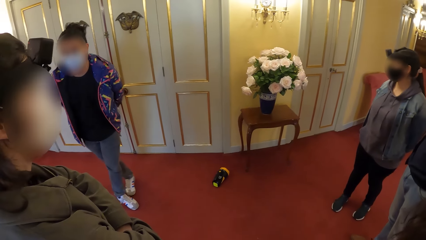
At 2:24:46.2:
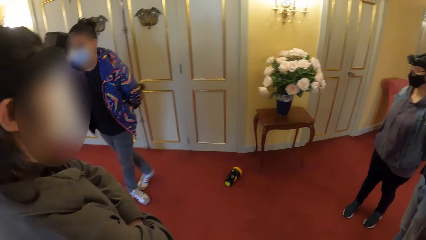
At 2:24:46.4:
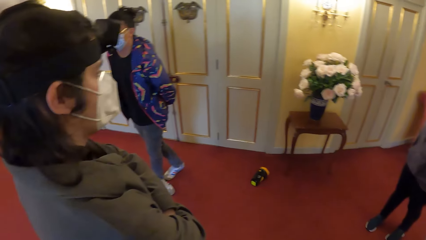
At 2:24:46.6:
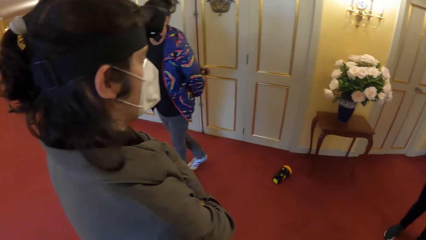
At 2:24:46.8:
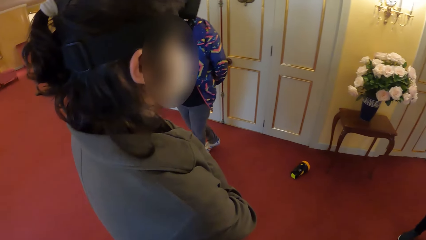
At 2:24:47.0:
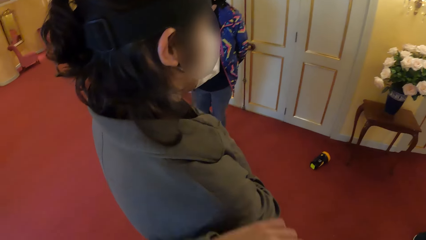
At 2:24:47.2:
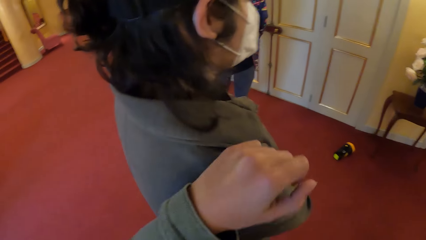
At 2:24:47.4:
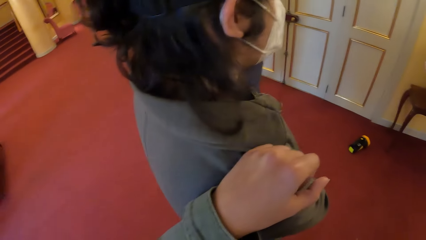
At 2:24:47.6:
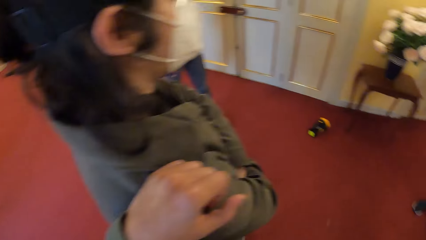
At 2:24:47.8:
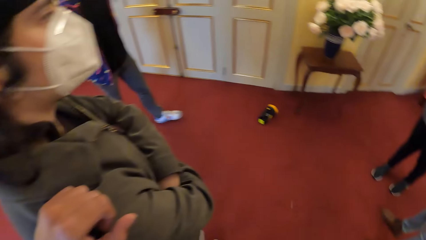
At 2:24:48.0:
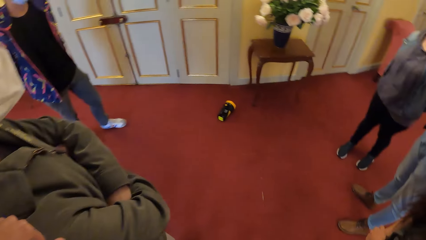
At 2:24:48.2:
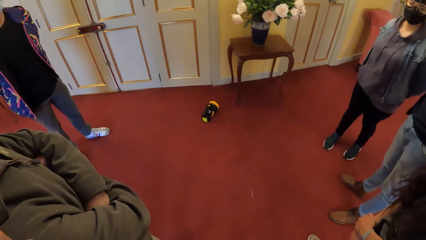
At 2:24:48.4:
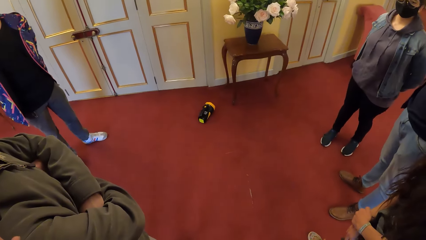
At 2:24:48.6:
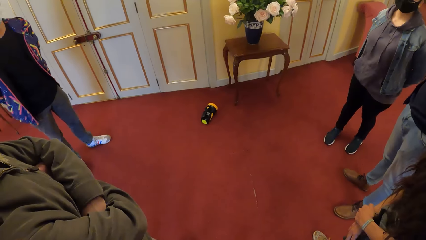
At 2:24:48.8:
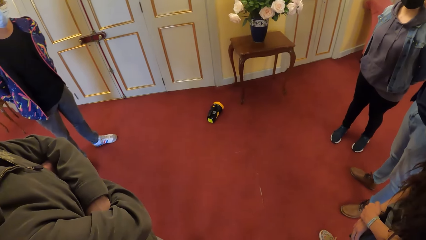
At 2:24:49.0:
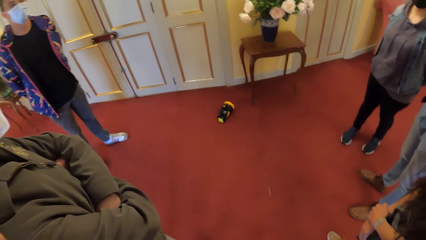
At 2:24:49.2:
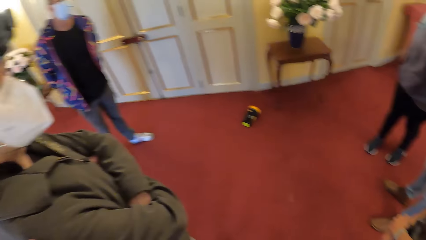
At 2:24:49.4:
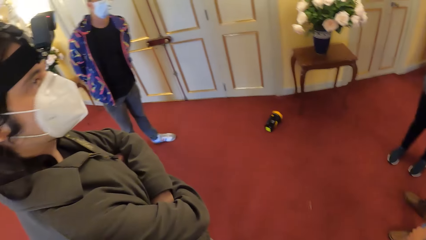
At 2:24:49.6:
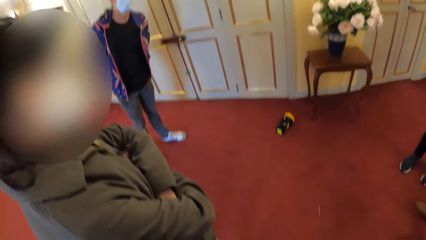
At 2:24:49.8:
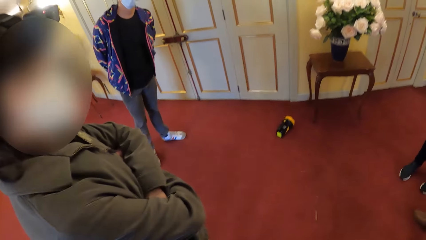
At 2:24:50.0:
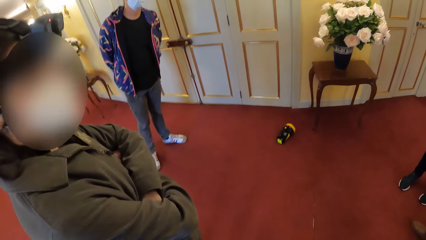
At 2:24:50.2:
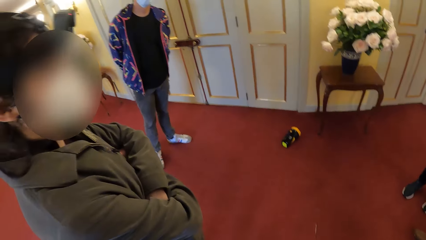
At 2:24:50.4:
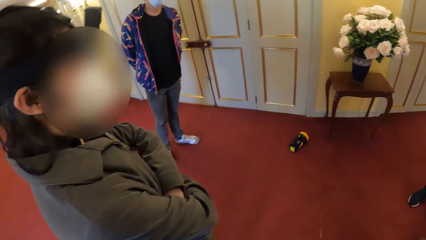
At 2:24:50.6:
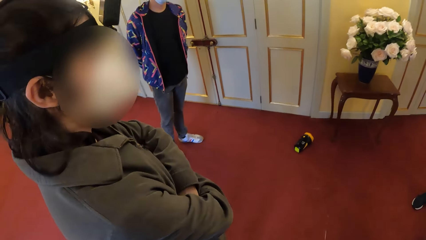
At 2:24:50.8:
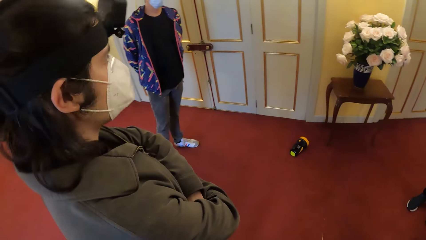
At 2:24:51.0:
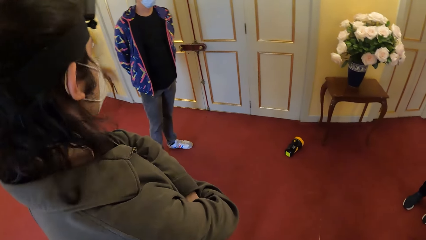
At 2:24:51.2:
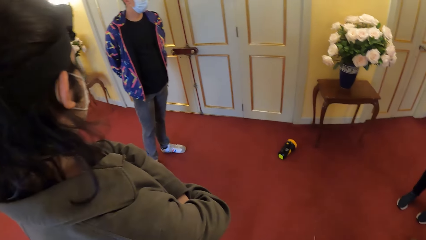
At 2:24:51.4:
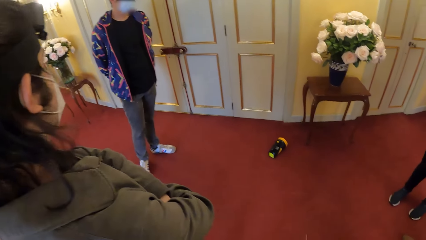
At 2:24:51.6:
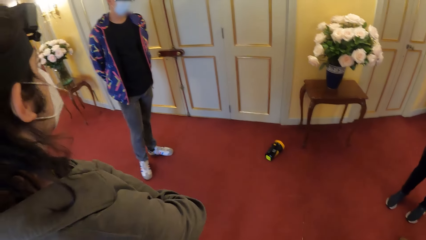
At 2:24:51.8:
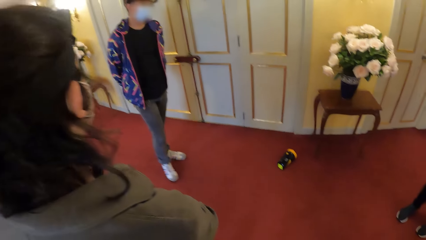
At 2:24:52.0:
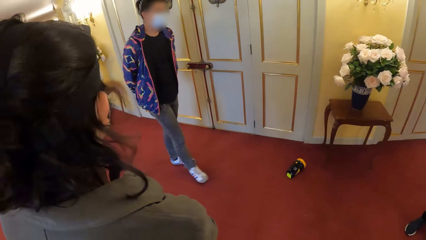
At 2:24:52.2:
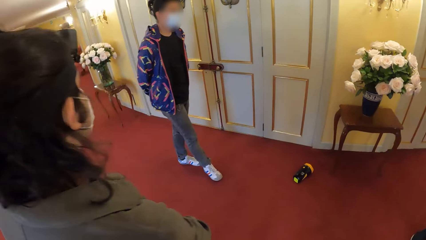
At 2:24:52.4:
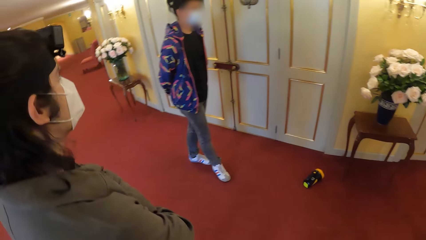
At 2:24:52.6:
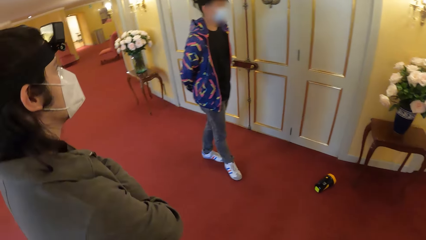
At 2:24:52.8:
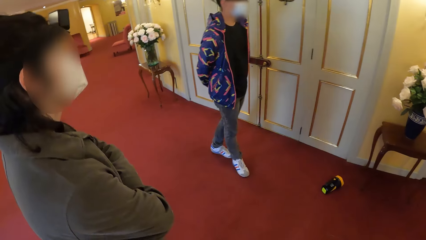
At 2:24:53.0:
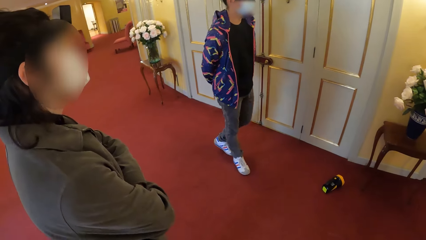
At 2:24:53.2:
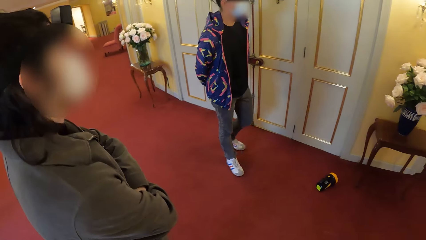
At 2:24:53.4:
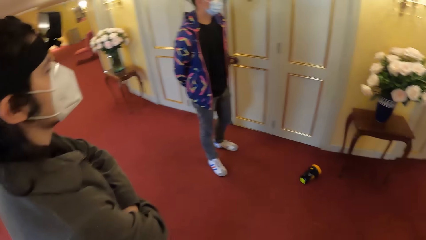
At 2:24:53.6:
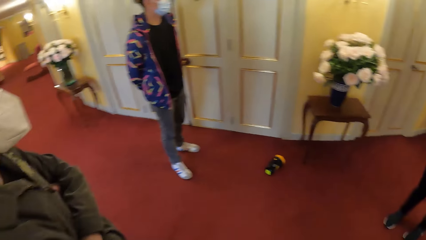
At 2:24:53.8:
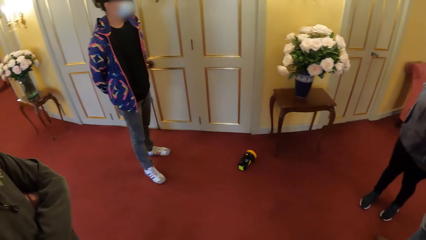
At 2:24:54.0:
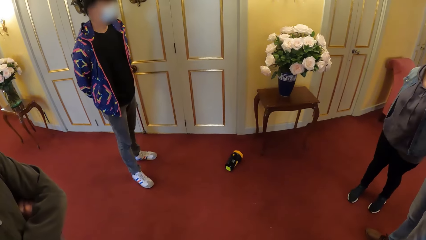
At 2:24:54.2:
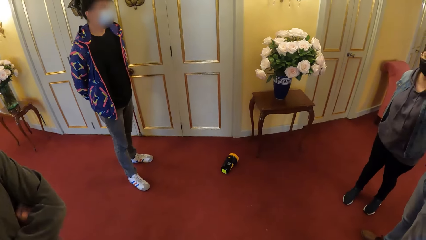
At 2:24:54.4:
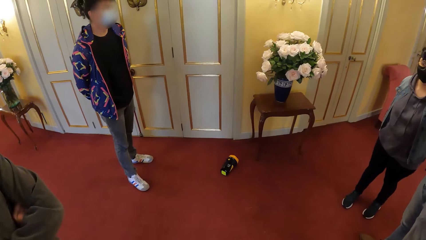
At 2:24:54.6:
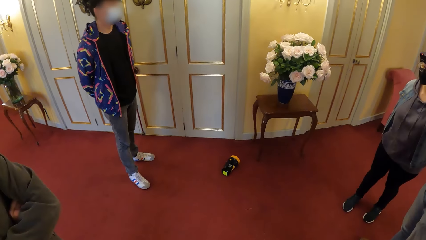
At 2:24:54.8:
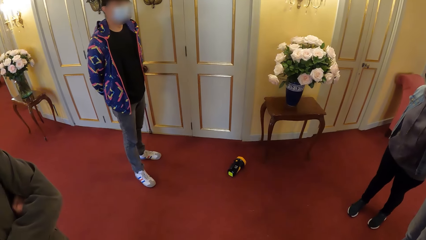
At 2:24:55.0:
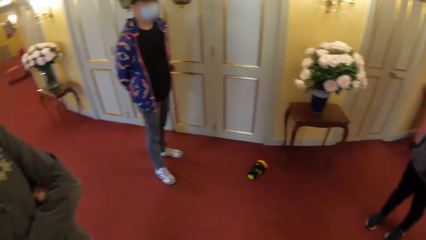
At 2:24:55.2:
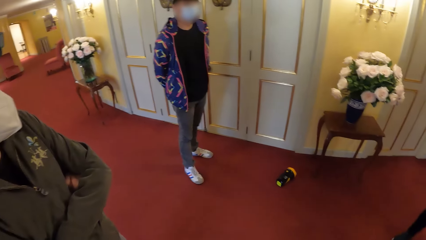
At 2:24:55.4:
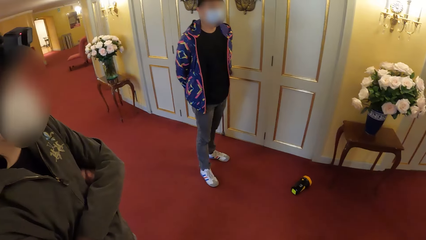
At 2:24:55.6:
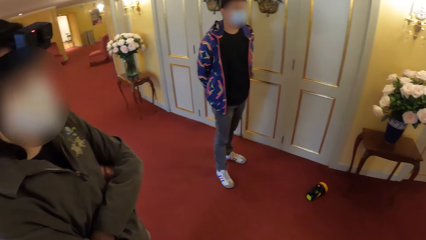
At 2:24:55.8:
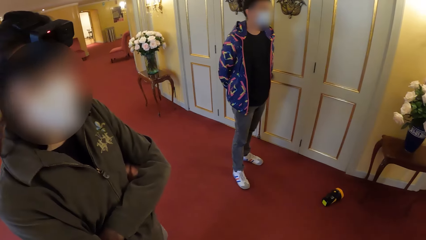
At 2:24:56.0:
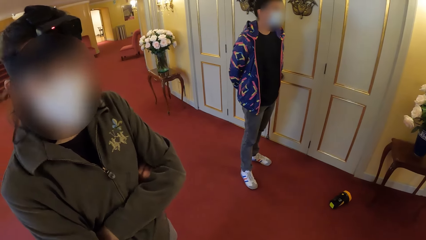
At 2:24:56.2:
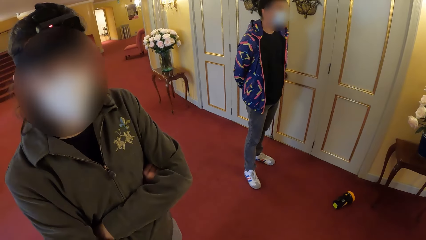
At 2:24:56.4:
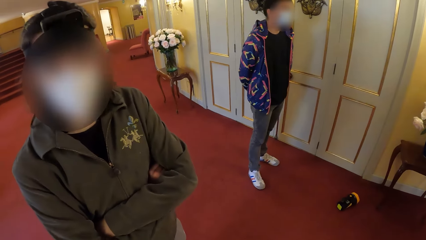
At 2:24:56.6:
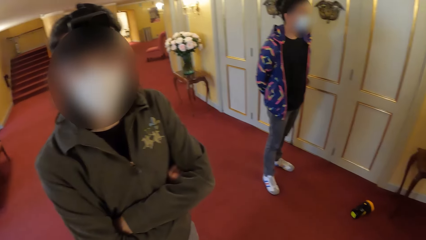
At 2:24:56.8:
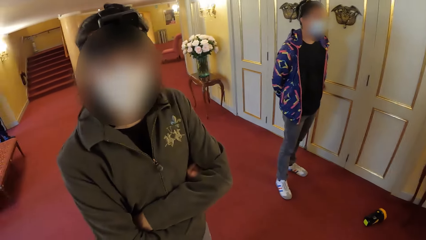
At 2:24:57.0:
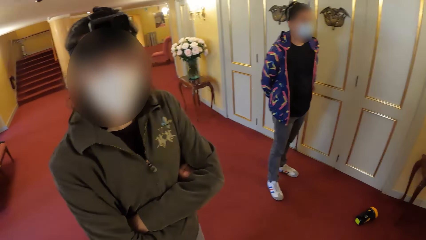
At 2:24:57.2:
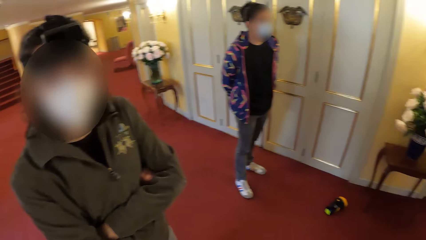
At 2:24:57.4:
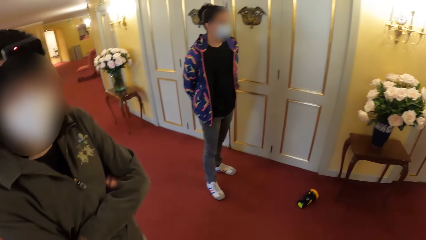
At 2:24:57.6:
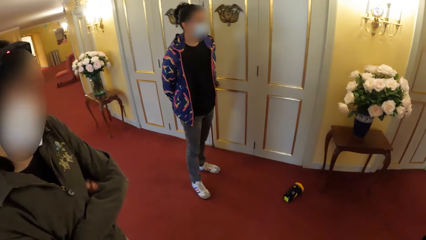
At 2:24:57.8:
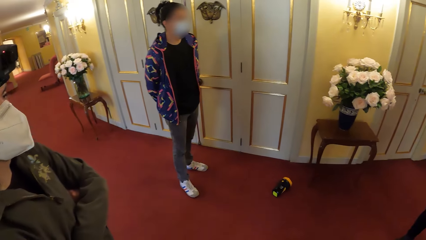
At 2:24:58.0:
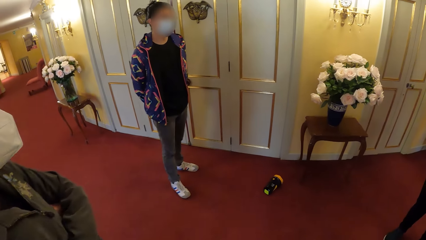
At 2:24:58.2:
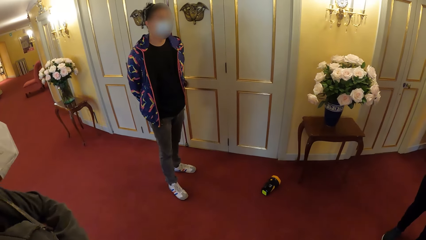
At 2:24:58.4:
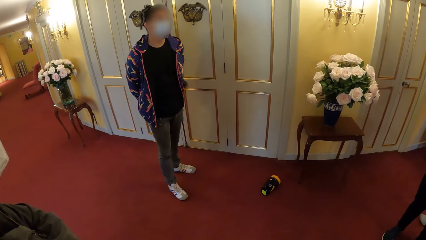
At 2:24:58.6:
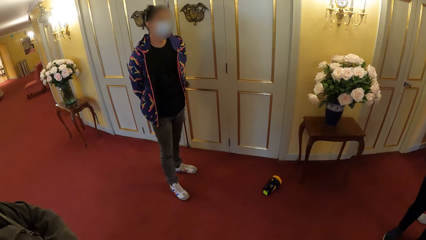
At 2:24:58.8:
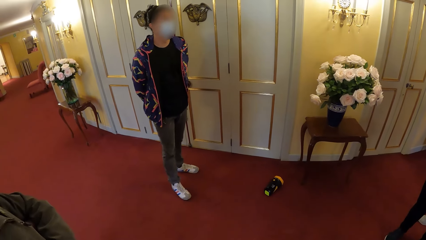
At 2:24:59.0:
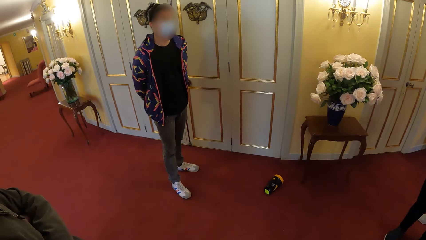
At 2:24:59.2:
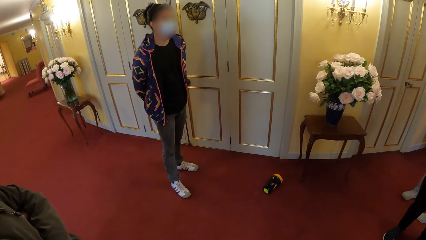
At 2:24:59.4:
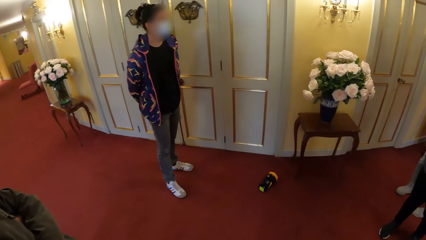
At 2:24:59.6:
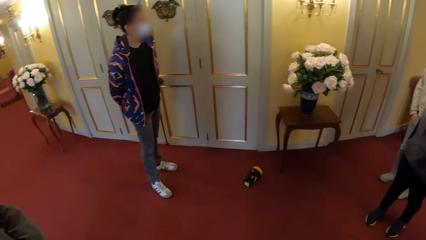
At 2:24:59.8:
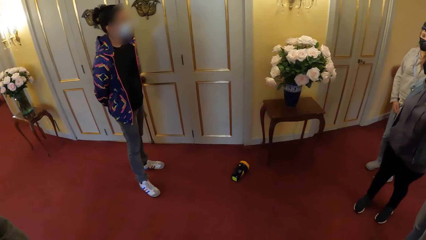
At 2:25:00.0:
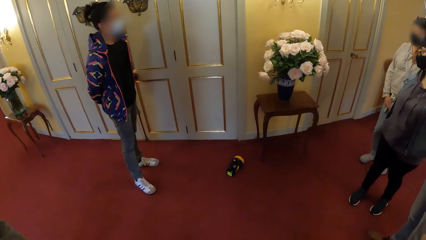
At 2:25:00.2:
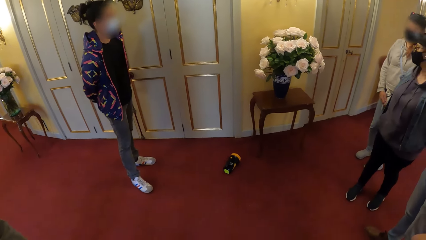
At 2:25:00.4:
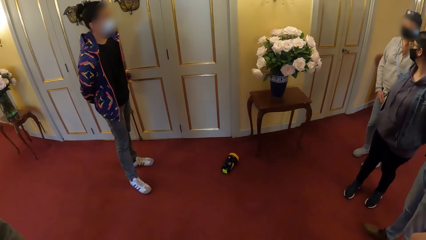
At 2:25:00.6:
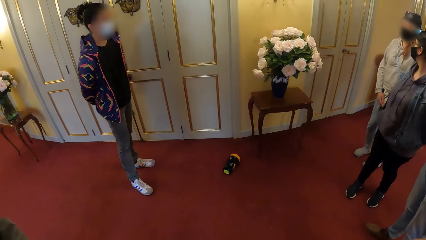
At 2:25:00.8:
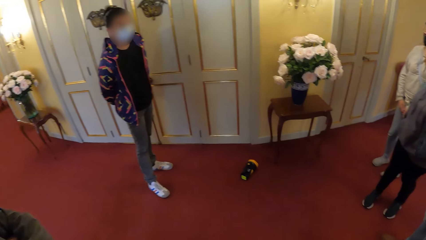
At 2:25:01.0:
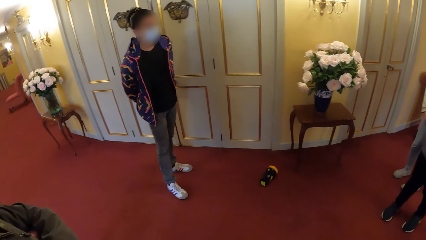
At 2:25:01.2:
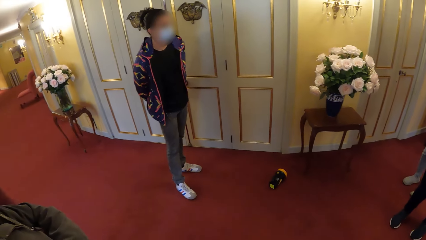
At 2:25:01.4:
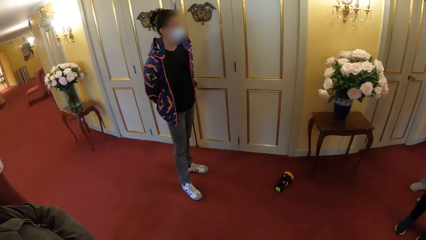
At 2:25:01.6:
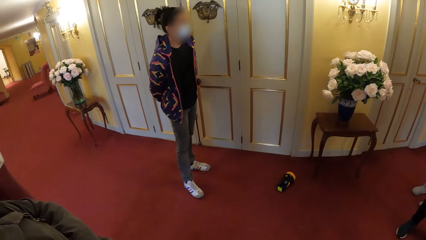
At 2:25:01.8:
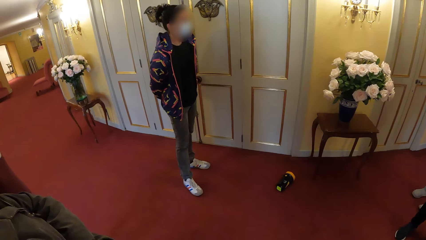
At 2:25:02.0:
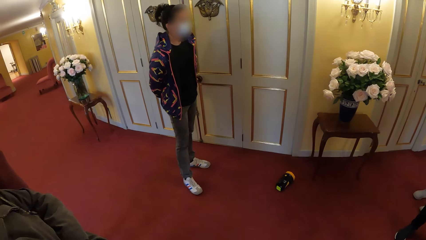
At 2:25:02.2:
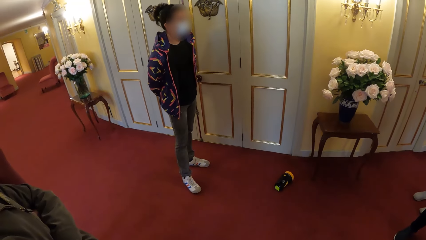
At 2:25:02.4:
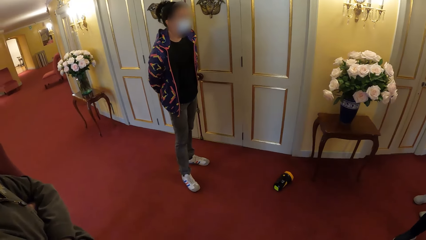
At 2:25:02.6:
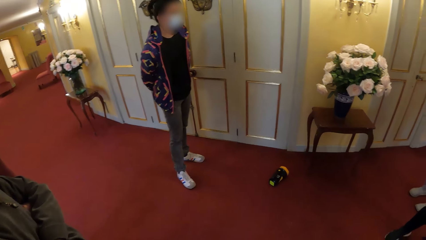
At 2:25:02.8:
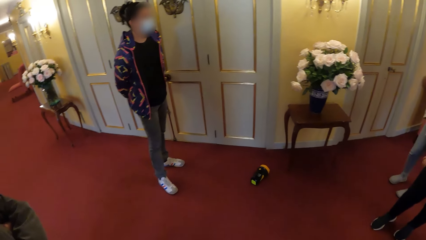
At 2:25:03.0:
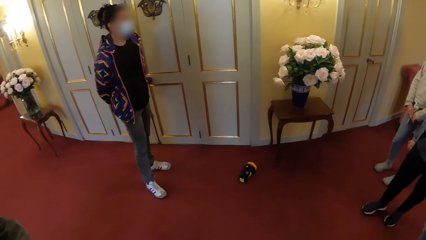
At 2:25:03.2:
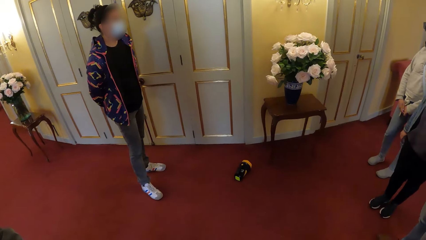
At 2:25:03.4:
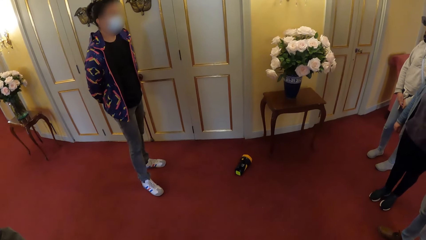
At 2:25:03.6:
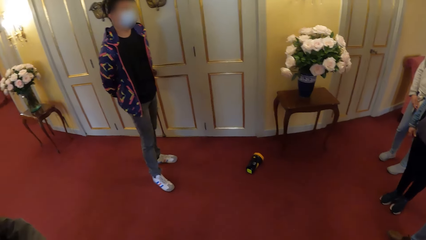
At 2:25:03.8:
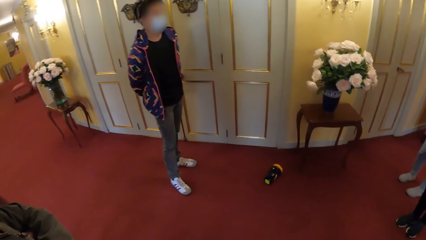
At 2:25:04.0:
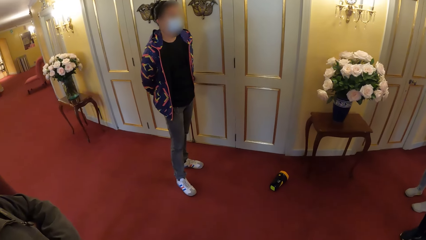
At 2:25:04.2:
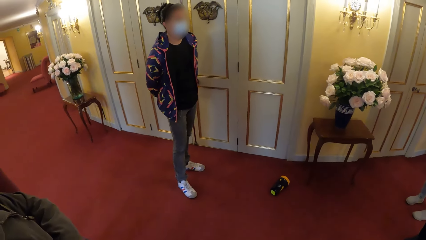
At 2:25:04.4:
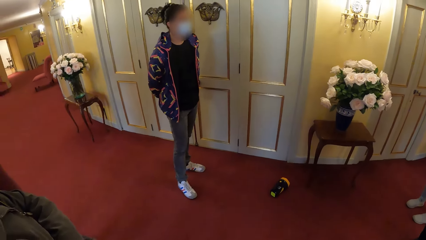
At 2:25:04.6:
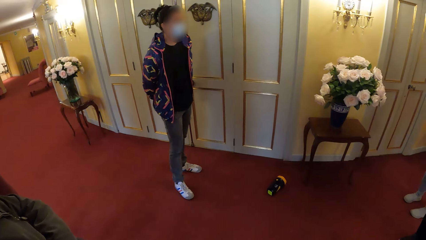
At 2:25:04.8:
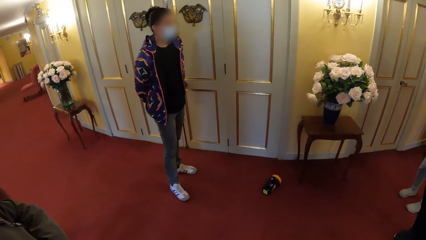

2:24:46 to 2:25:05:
The camera wearer places the hand on a man. They look around the building. They look at another man.
